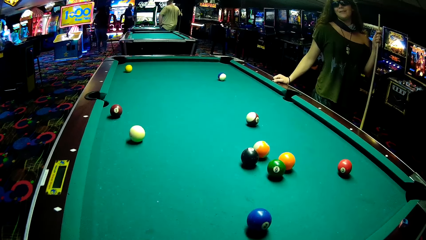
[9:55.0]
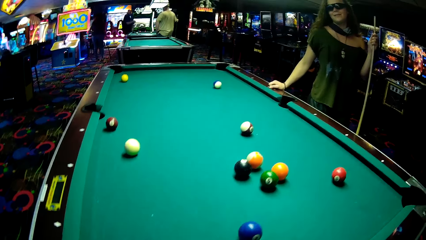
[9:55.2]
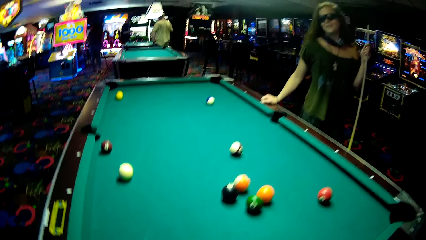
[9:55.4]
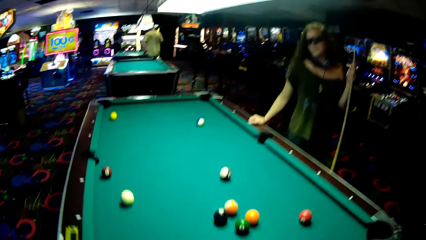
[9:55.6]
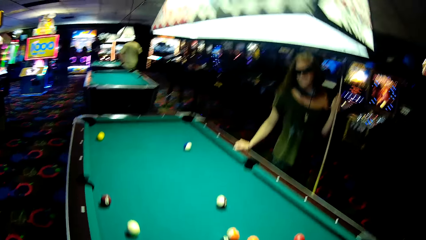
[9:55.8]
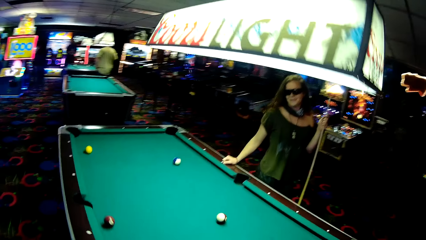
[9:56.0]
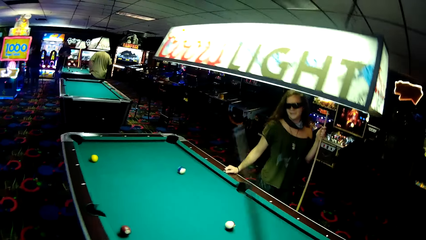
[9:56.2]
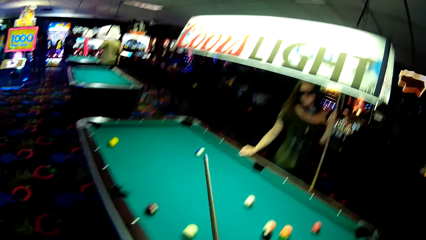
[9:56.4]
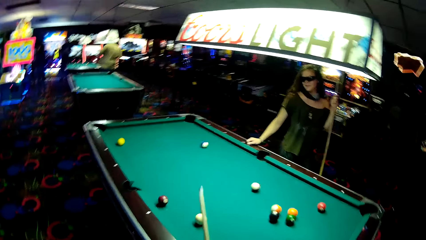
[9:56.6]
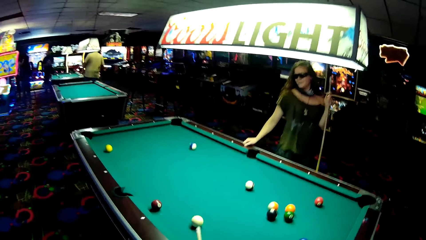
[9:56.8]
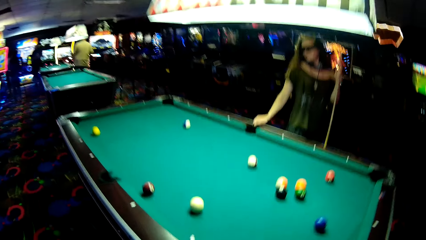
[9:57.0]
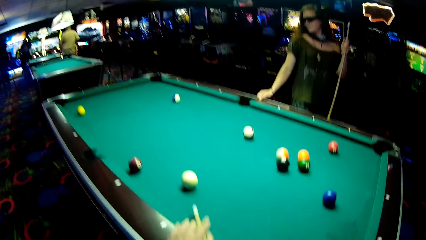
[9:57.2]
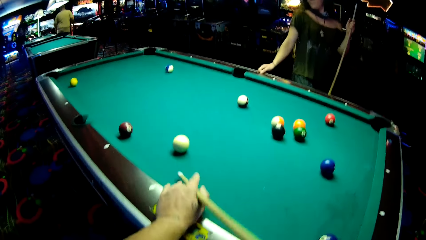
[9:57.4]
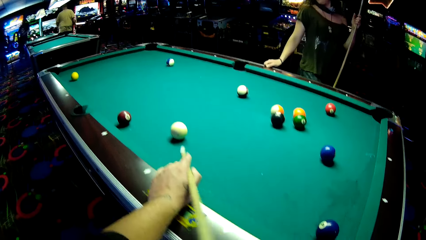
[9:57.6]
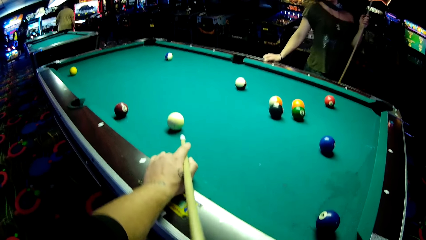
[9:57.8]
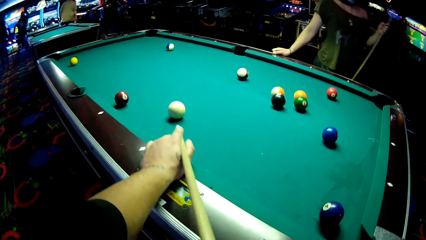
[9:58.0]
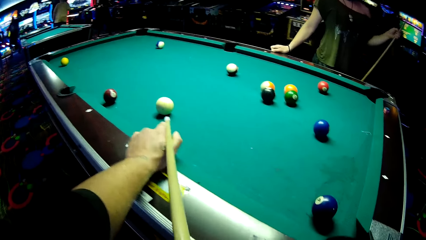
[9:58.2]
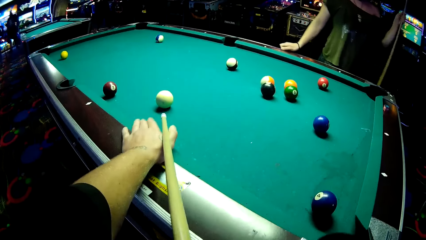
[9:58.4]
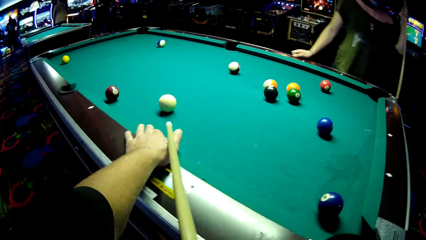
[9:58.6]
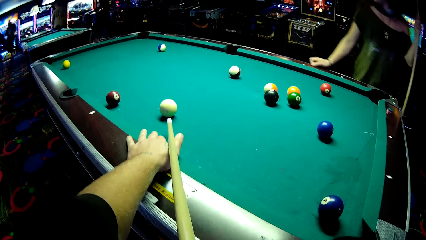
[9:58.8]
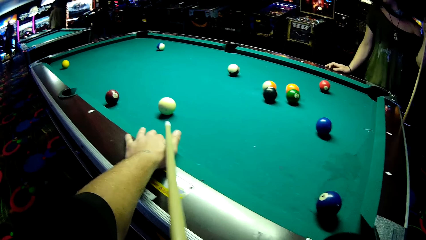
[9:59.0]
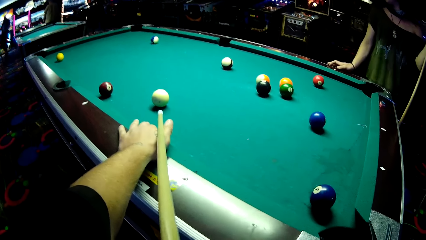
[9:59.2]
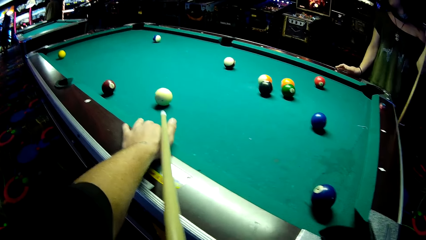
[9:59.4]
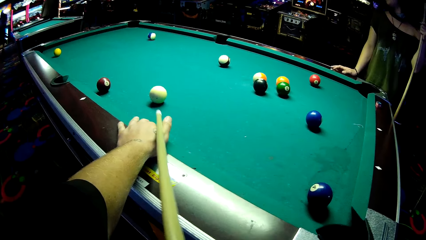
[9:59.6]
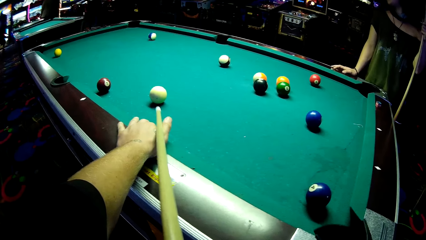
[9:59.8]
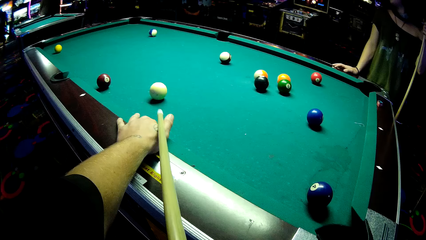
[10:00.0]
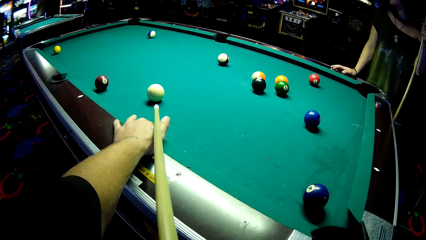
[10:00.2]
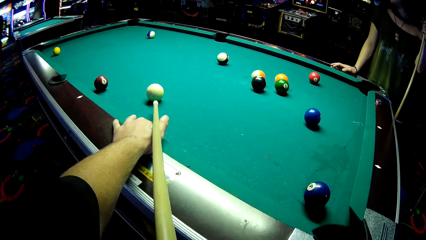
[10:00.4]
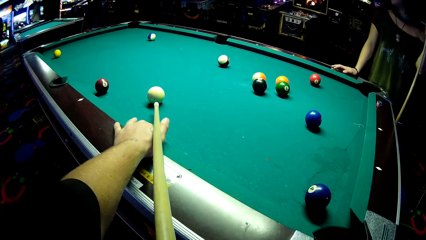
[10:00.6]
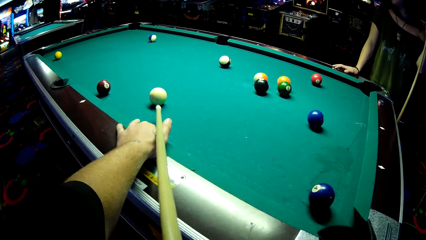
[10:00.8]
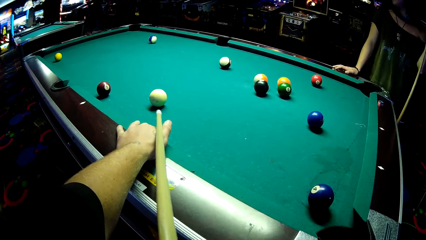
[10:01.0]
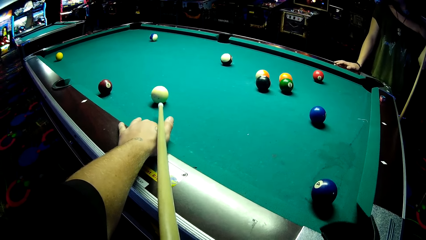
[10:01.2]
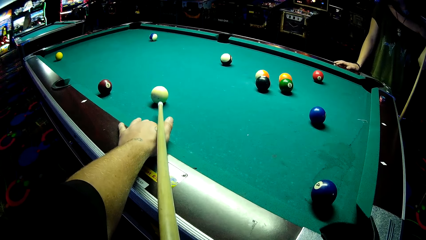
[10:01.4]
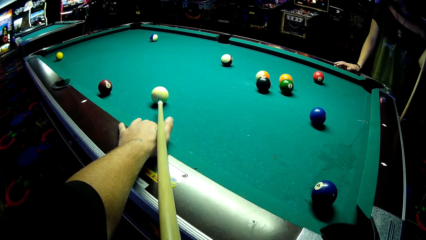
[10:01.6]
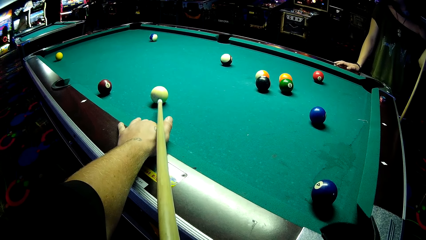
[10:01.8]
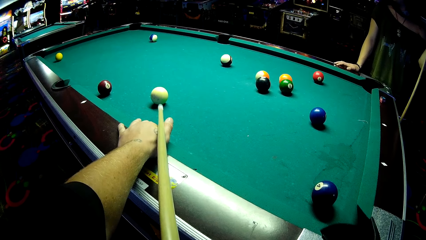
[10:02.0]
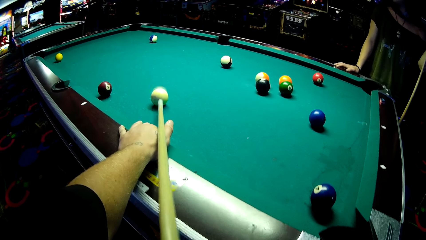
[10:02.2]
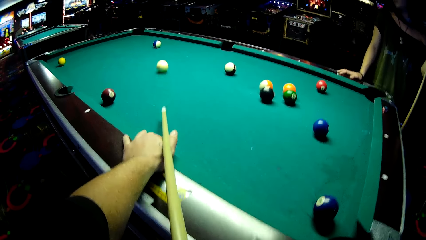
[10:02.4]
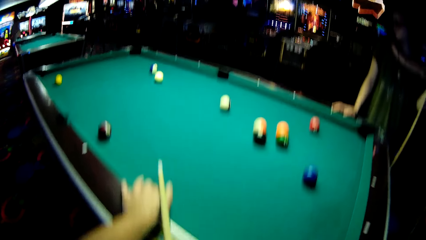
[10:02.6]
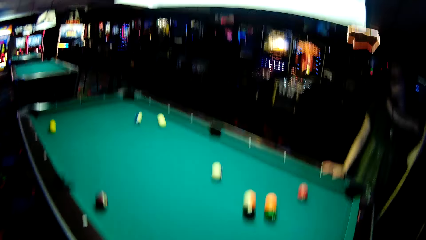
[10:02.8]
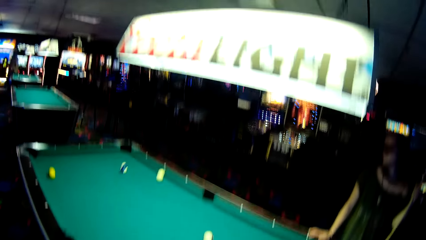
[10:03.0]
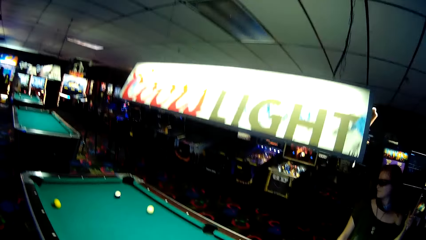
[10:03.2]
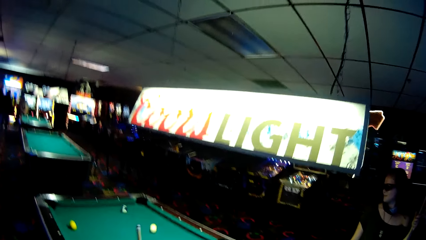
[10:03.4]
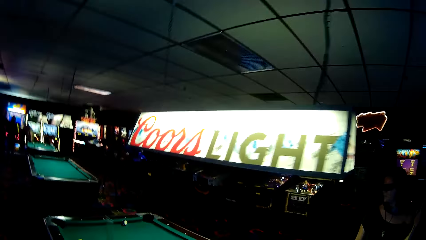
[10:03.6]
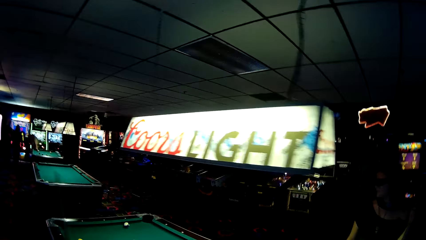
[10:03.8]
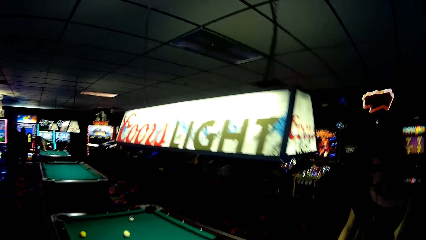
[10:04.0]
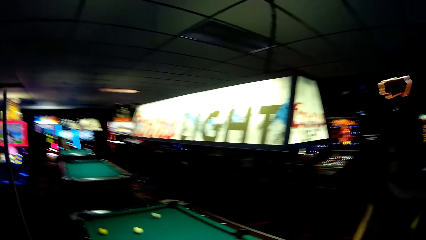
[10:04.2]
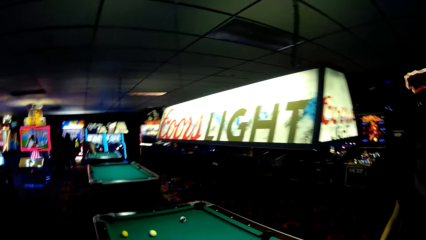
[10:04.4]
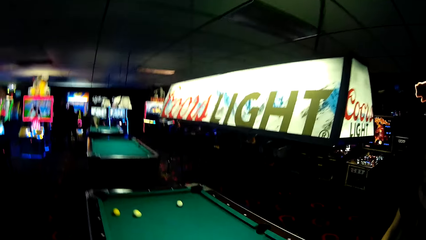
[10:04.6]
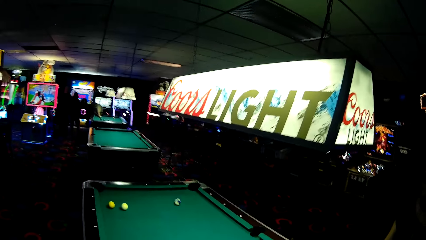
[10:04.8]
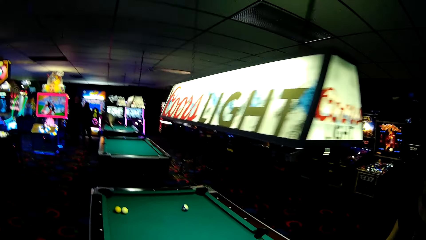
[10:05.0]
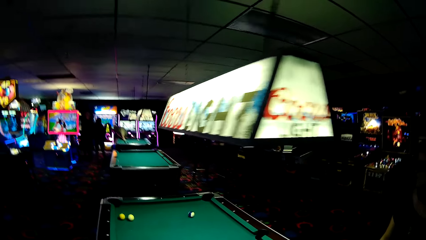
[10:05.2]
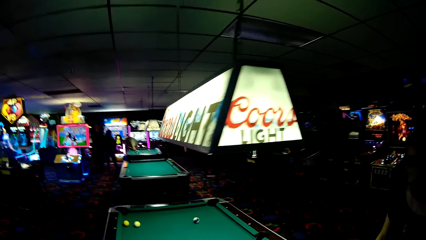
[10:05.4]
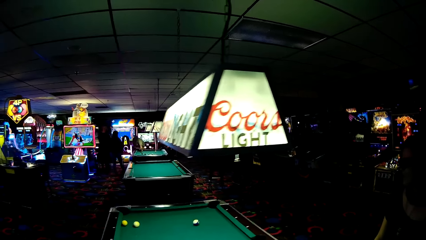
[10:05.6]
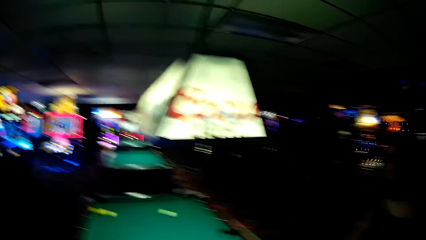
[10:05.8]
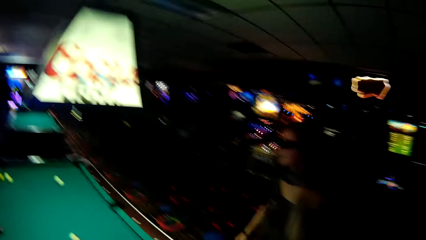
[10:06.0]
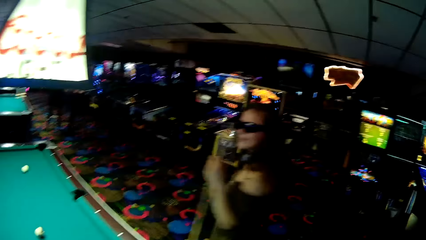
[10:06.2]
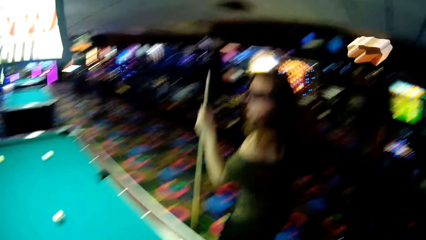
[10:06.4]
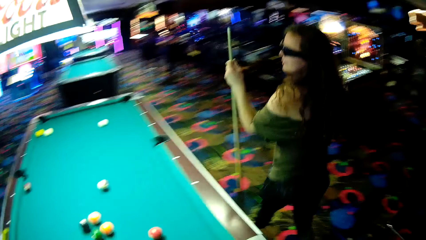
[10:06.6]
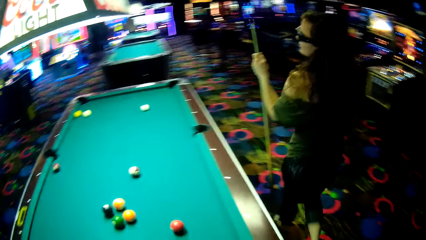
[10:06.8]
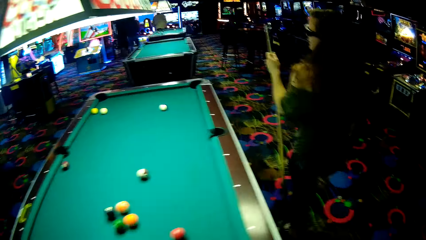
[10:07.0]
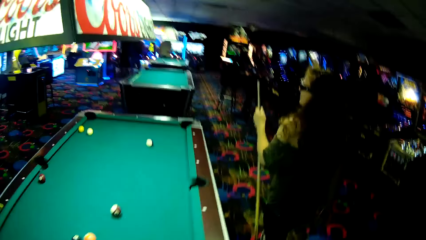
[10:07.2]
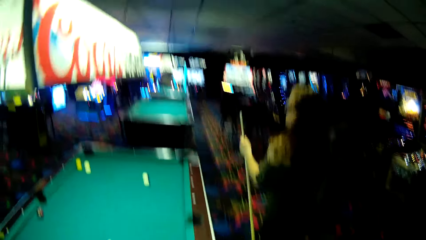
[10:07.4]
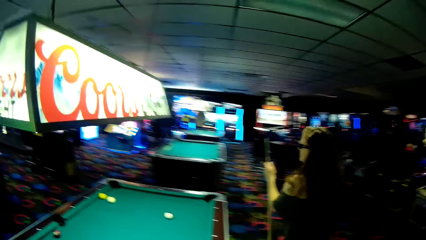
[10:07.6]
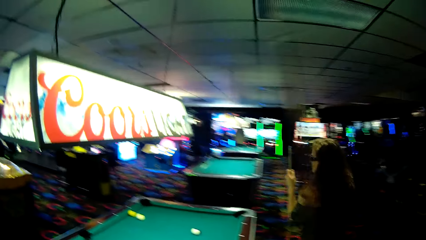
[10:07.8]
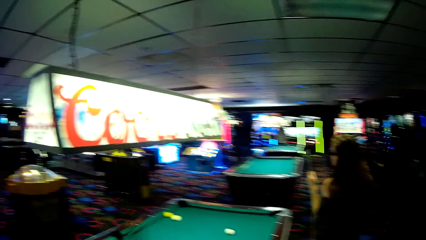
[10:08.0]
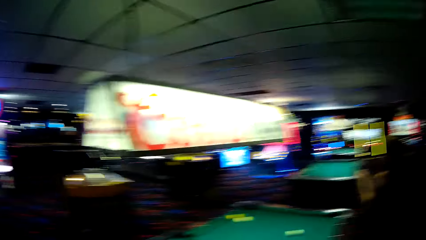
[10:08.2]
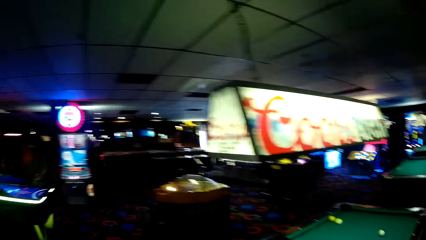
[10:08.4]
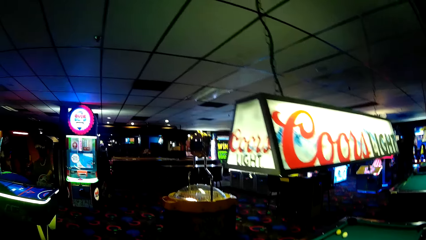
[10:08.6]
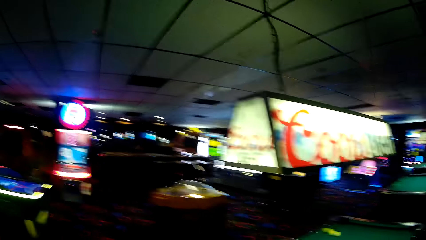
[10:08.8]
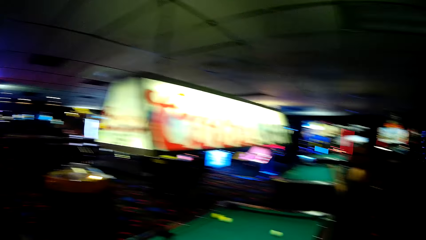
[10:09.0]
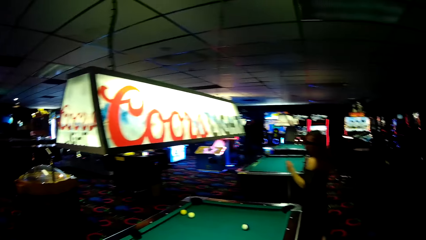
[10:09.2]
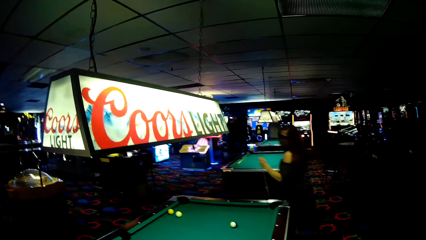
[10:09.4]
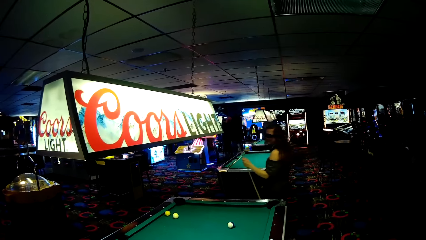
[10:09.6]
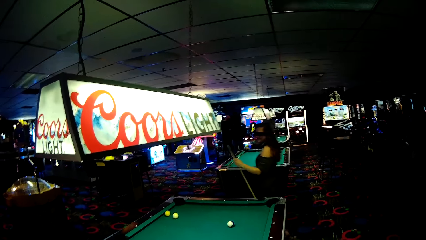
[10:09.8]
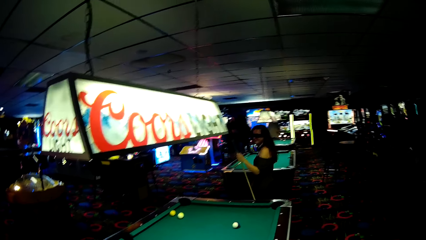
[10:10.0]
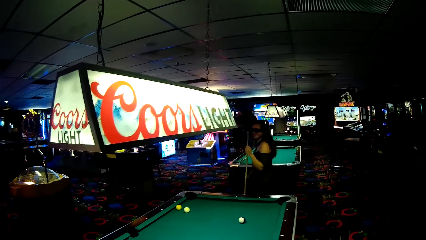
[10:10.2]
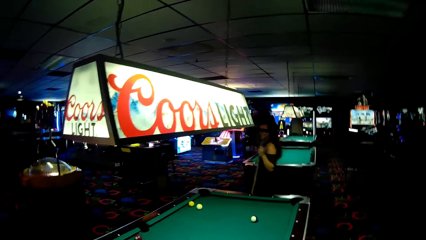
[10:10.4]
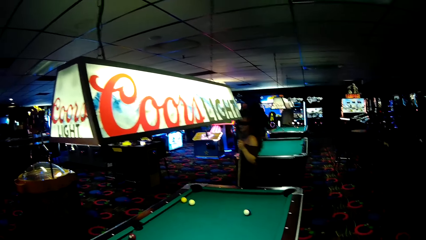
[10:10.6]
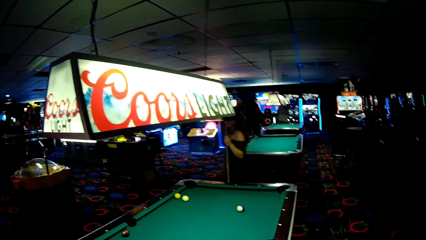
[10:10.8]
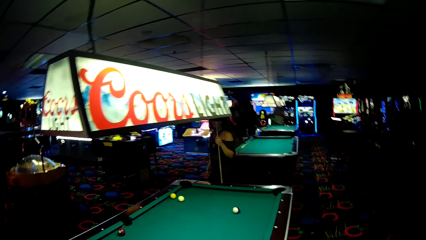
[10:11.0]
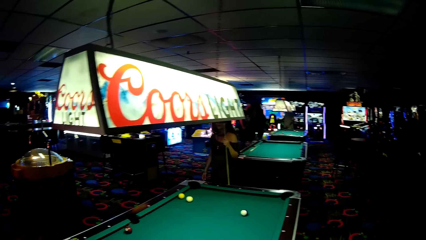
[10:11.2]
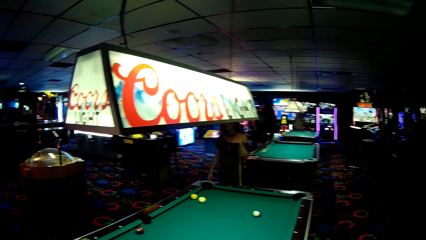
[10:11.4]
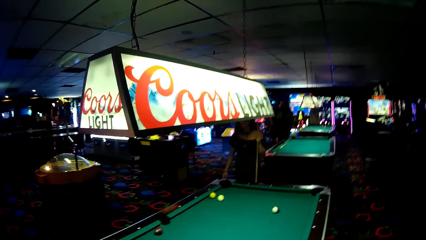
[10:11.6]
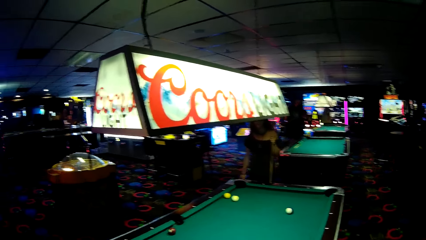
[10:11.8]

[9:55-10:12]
The camera wearer holds a billiards stick in position. They strike a billiards ball. A woman walks with a billiards stick around the pool table.
